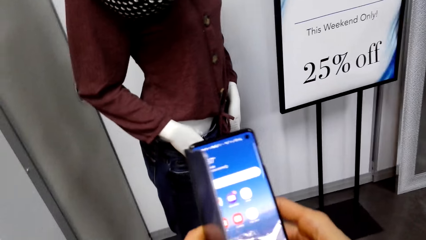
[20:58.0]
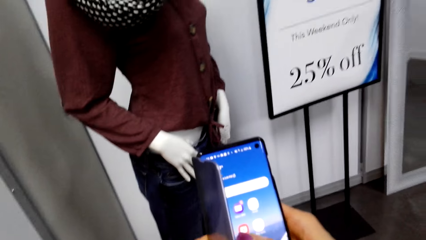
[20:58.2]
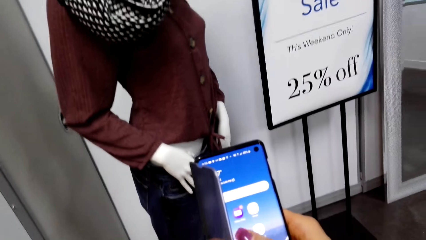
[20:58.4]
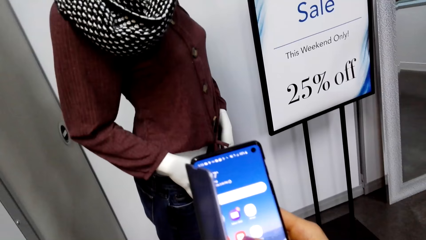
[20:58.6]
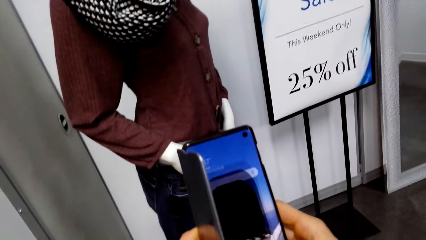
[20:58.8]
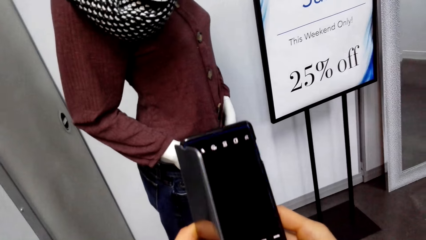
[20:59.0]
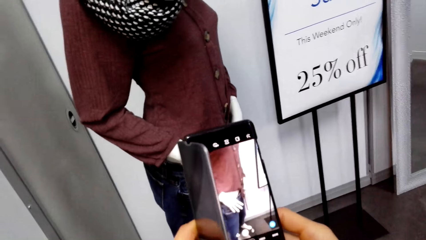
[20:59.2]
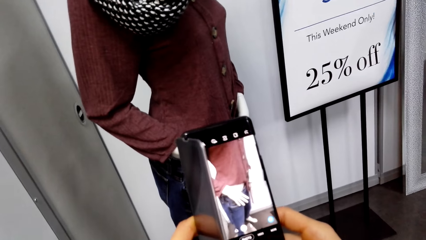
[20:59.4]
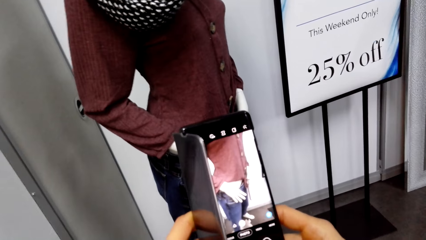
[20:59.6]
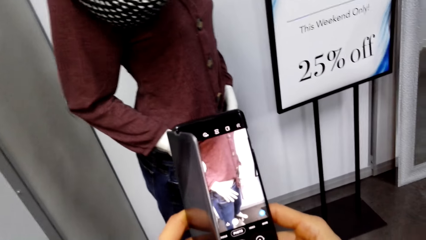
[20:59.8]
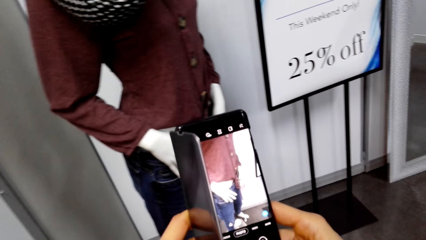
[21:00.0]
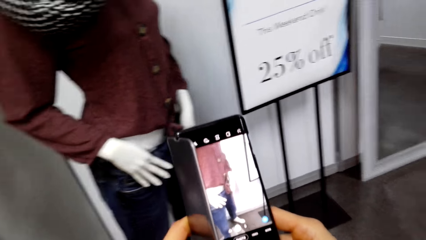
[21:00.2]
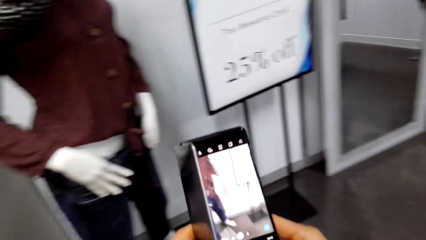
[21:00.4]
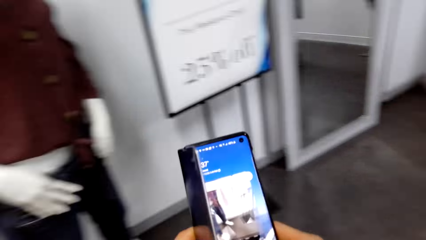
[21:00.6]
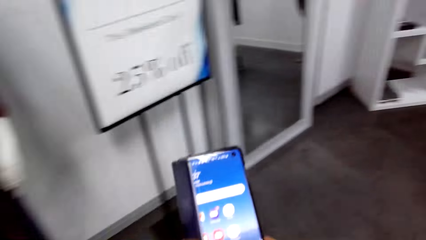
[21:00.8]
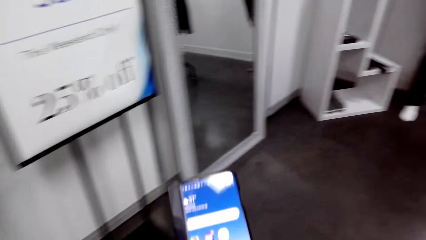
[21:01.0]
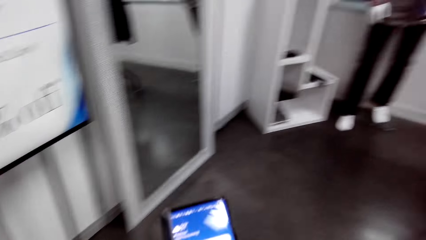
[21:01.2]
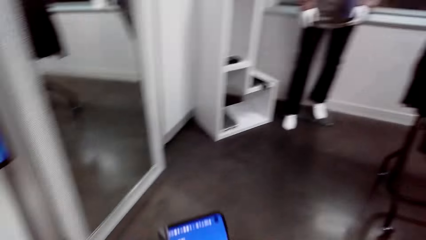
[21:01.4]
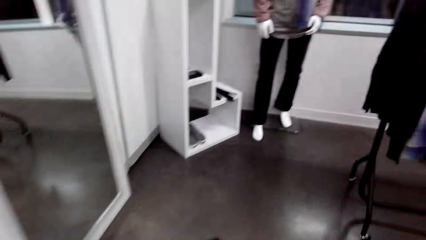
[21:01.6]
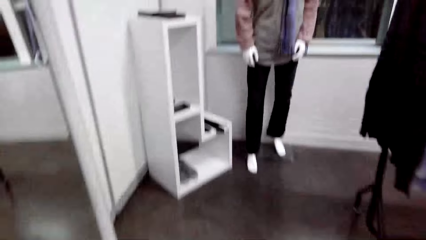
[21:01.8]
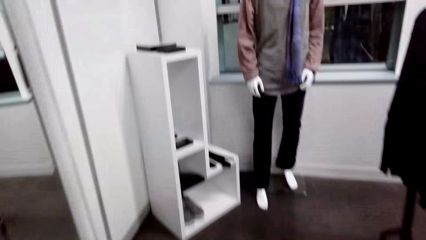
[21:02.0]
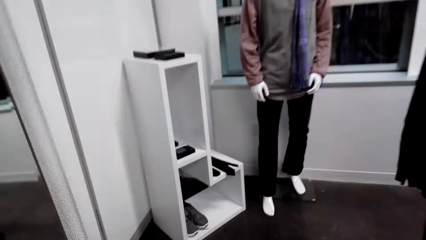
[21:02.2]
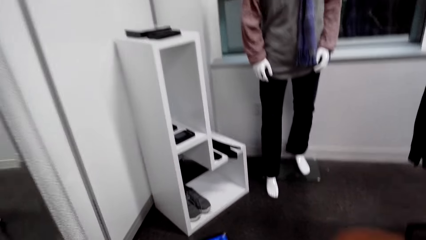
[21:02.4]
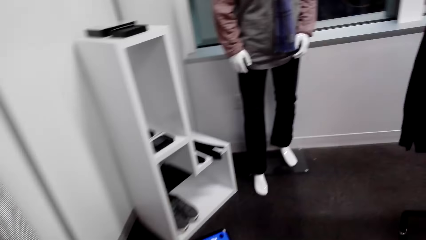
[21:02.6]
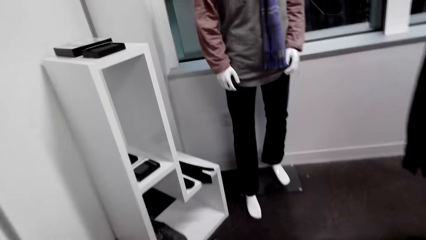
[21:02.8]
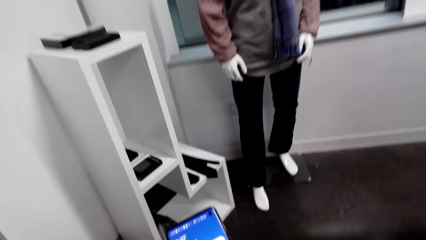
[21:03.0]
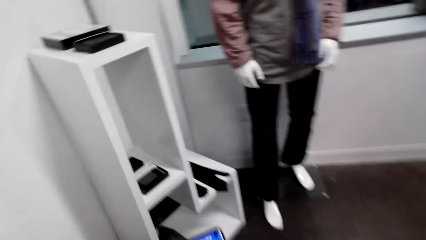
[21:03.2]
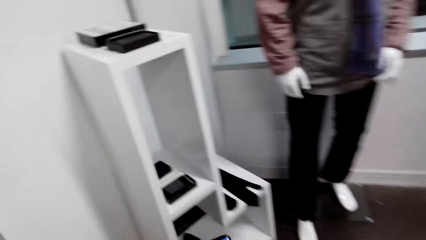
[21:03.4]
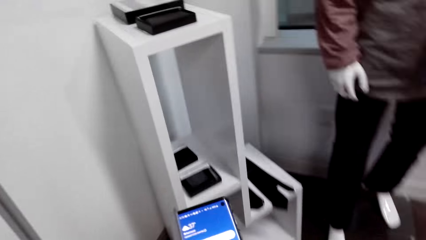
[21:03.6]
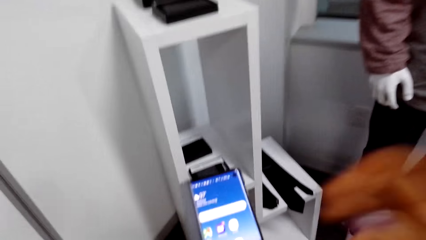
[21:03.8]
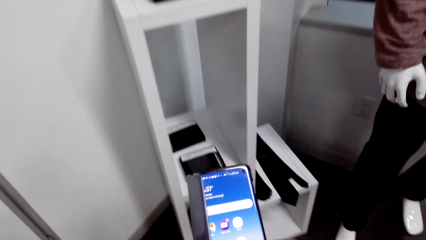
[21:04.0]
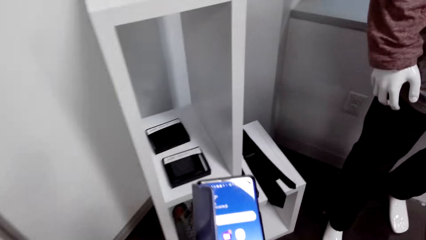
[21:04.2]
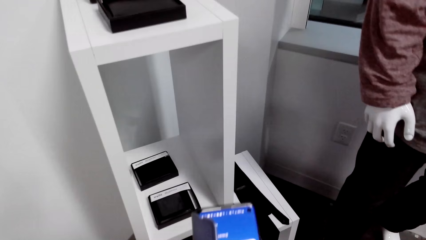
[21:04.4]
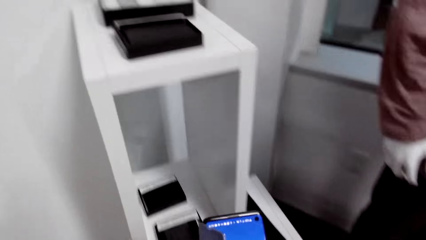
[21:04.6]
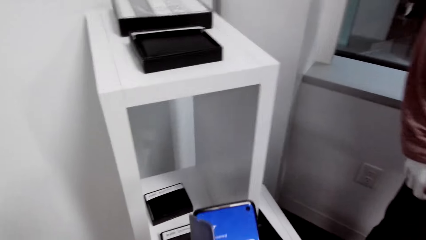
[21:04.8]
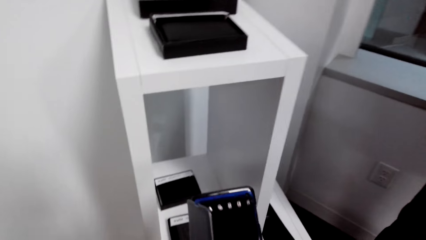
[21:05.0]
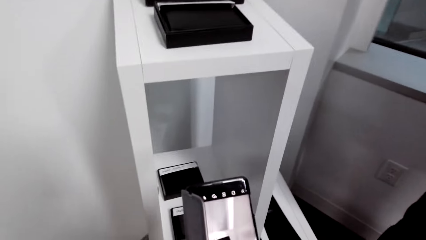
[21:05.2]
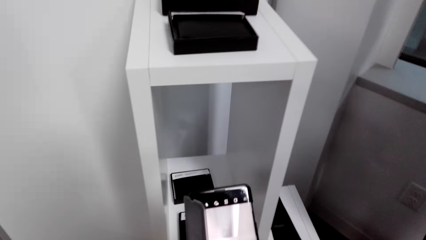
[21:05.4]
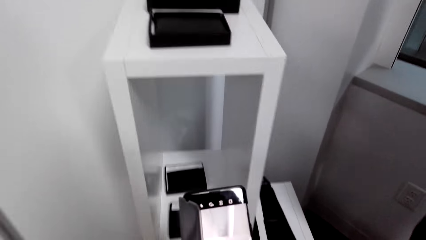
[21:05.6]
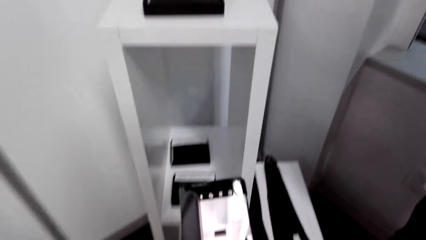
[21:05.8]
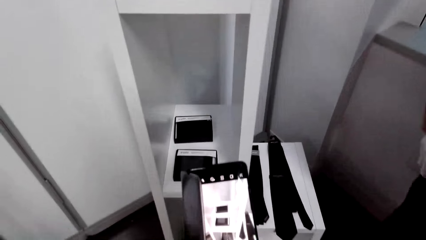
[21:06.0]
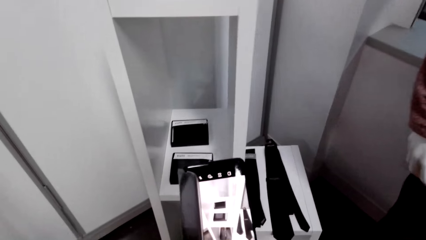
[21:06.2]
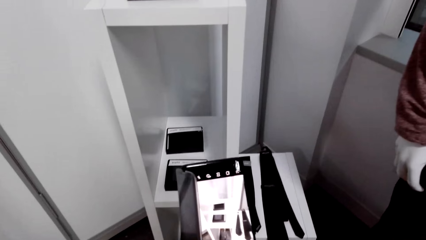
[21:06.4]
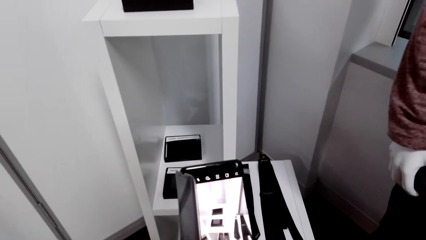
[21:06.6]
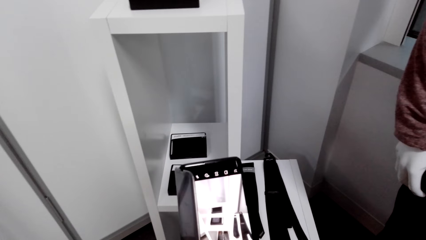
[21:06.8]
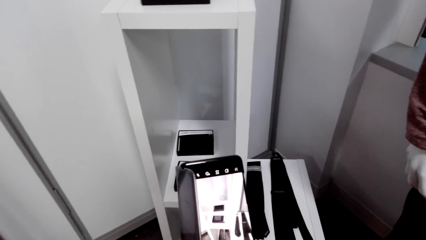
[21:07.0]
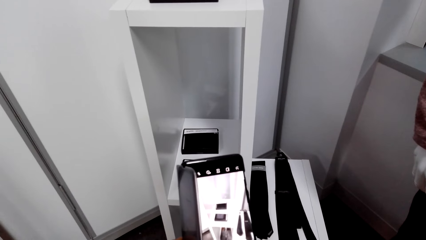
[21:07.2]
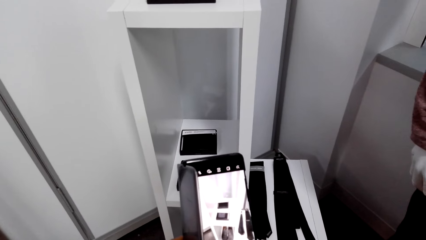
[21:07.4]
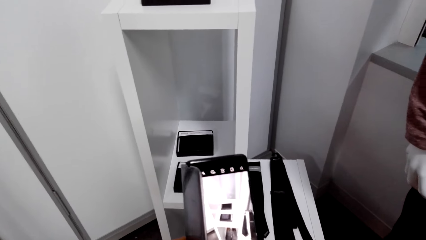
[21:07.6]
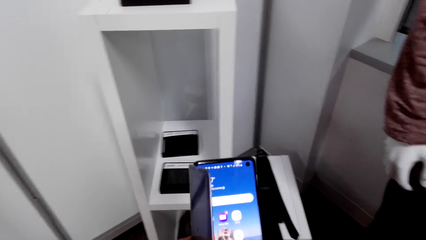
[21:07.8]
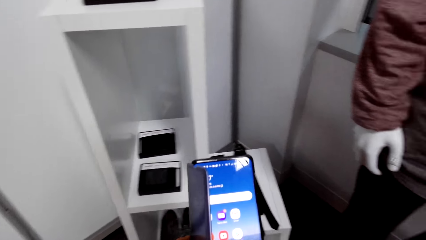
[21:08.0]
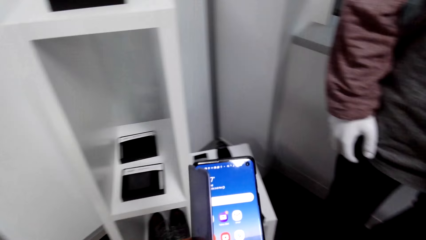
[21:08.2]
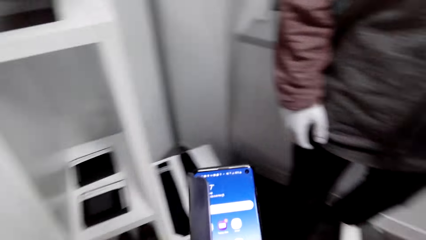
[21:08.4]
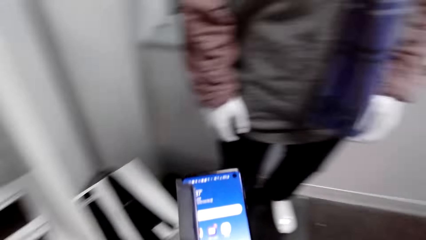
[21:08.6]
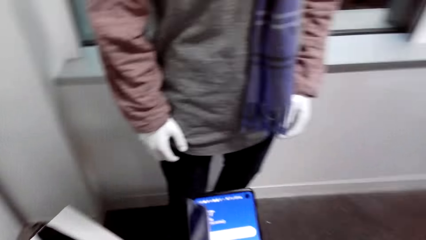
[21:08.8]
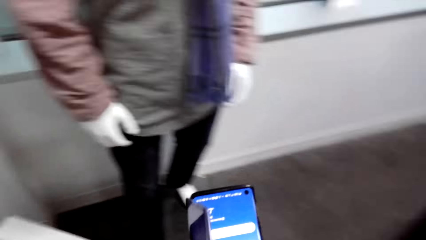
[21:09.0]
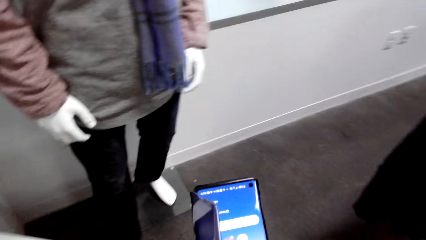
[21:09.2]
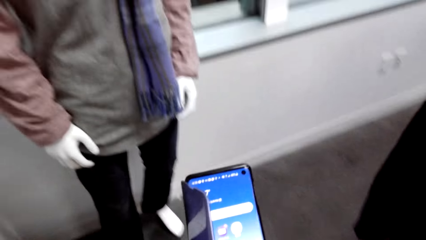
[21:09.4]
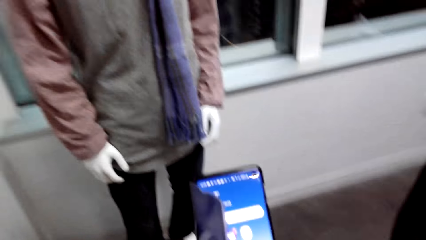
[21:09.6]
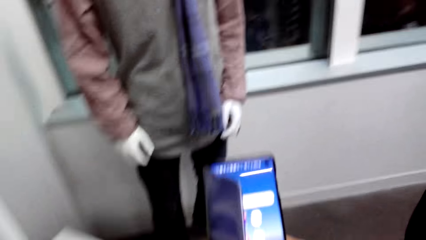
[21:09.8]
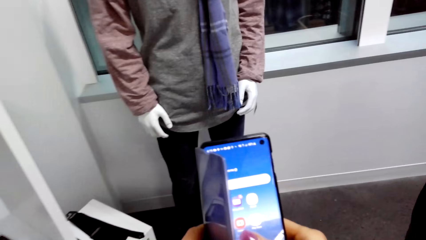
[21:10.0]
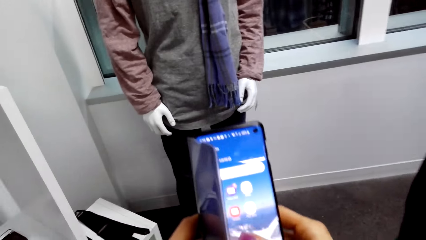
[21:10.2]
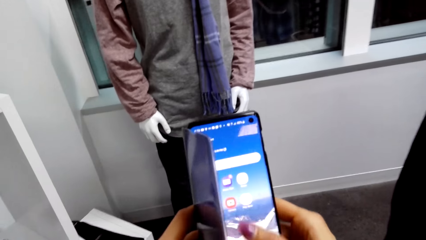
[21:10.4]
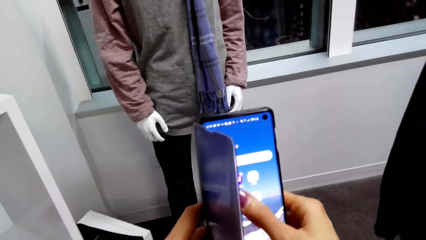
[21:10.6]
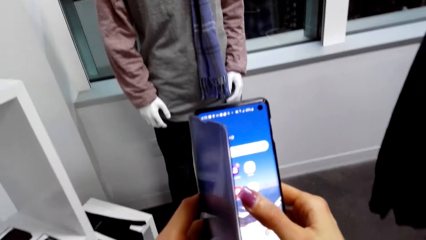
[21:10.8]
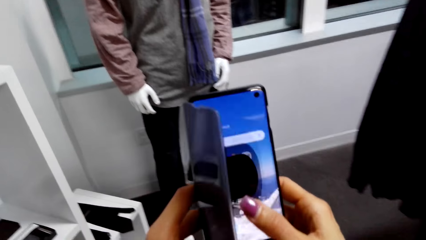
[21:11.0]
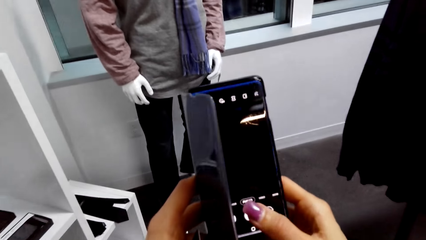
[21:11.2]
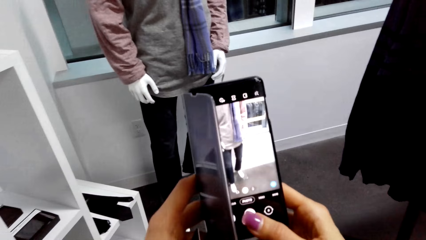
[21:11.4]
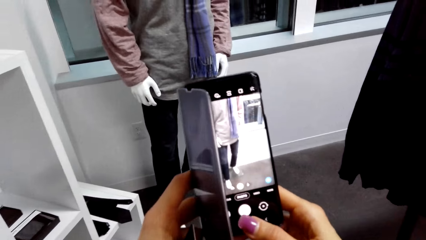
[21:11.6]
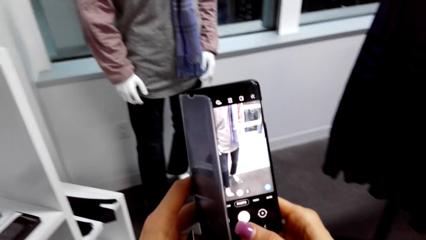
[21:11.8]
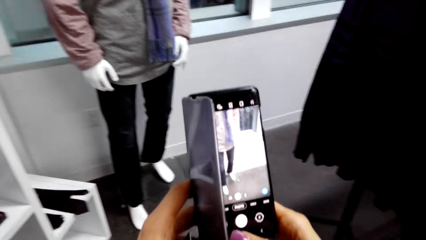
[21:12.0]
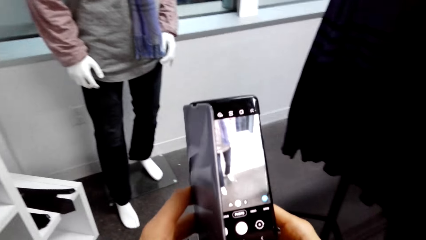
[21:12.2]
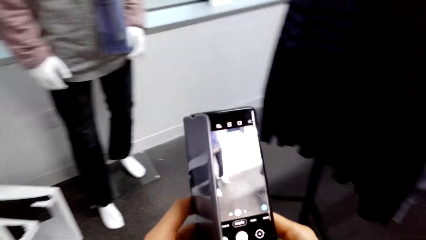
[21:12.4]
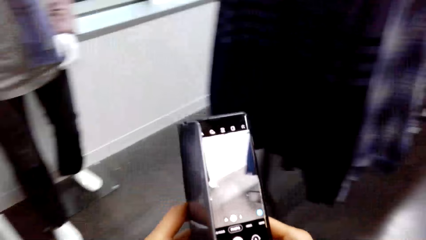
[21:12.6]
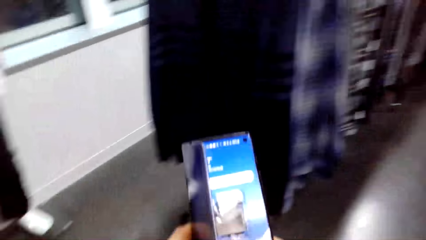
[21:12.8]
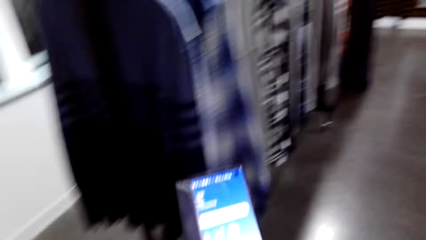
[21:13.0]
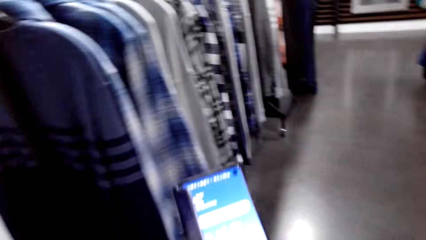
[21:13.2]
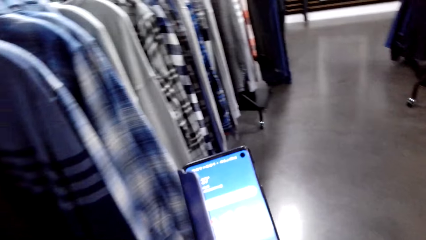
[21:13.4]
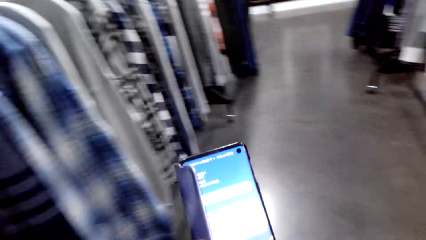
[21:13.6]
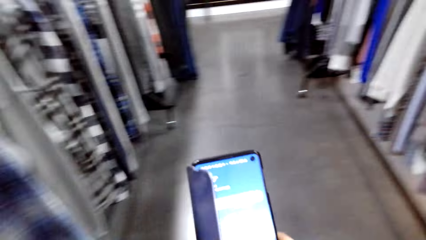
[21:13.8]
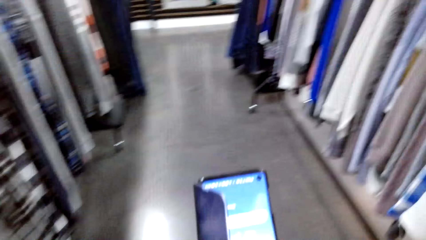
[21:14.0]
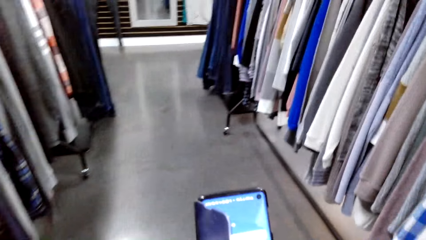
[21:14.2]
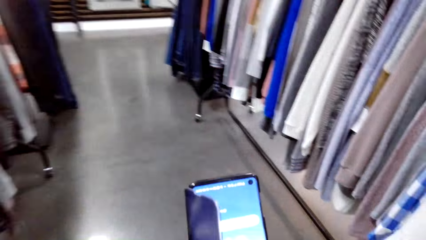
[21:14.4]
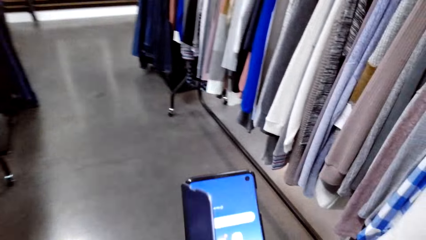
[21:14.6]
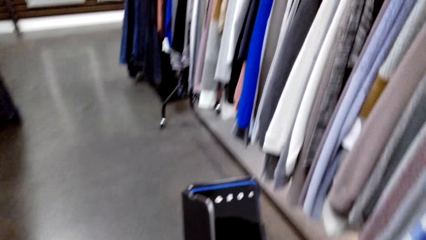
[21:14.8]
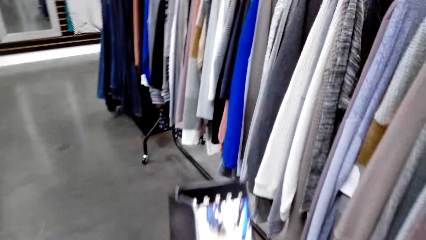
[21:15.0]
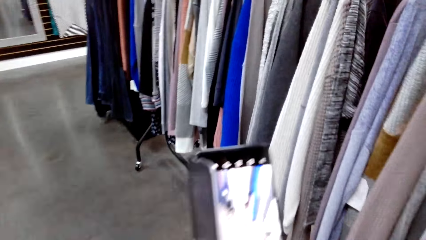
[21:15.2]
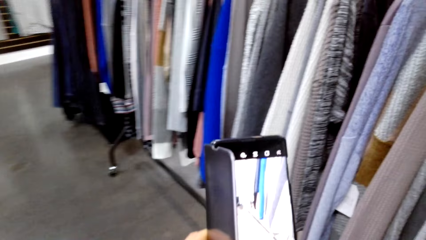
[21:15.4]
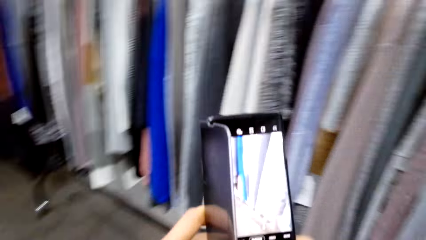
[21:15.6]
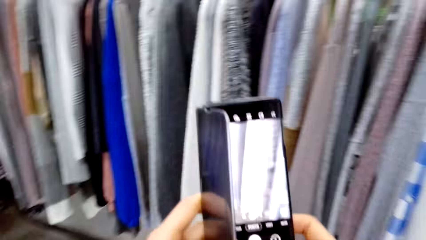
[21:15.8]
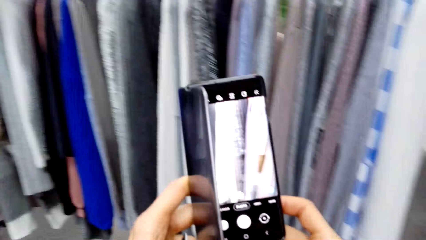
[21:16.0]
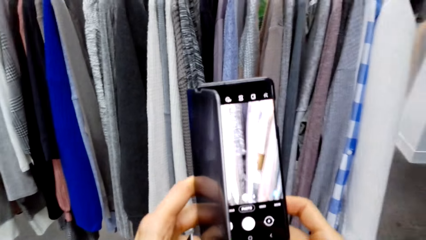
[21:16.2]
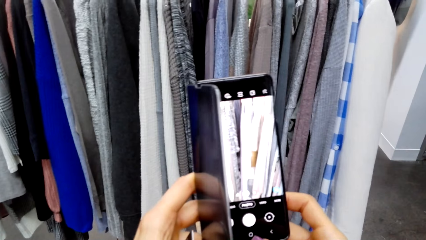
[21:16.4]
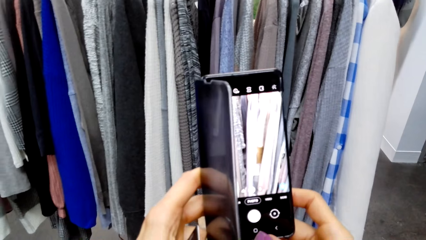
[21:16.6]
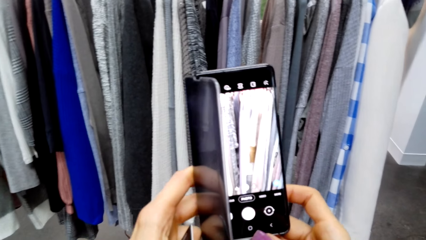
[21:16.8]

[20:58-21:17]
The camera wearer operates her phone. They walk towards the display cabinet. They operate her phone. They adjust her position. They operate her phone. They do so again. They walk towards the rack.
